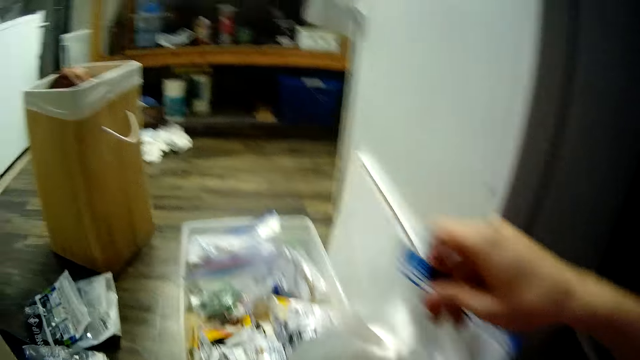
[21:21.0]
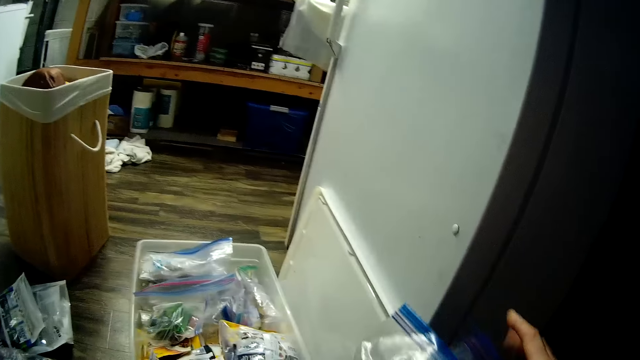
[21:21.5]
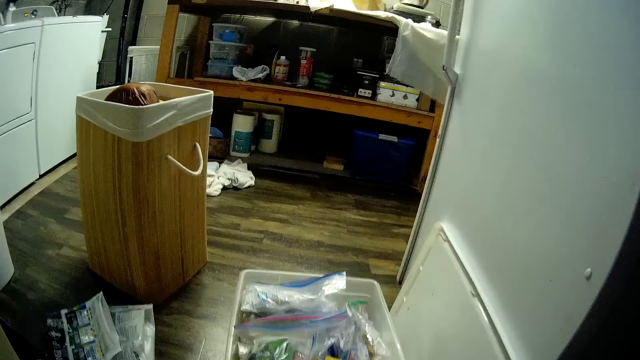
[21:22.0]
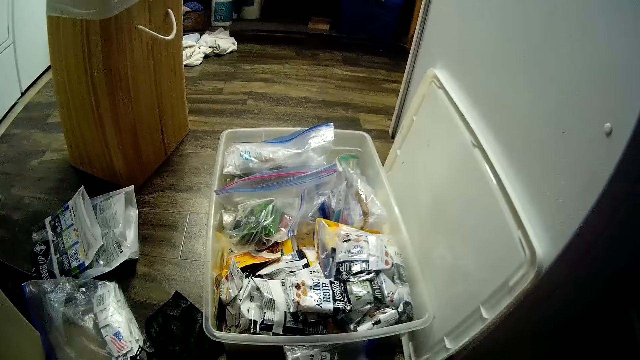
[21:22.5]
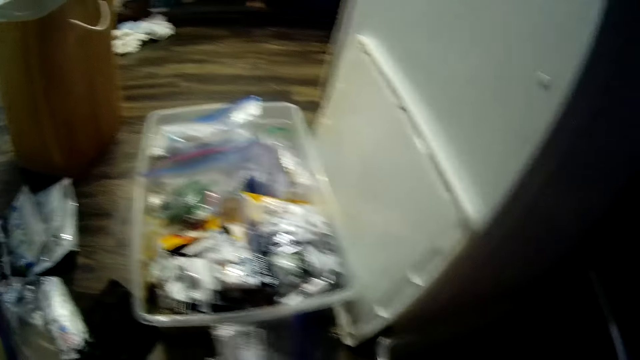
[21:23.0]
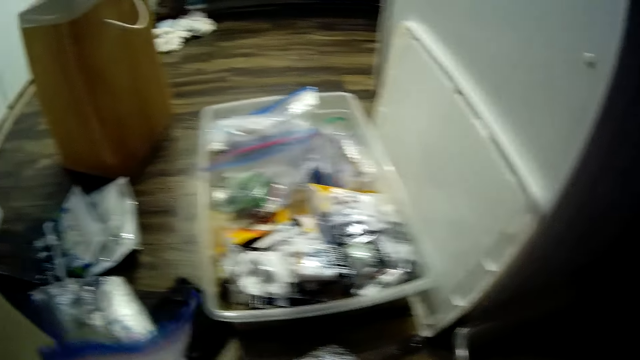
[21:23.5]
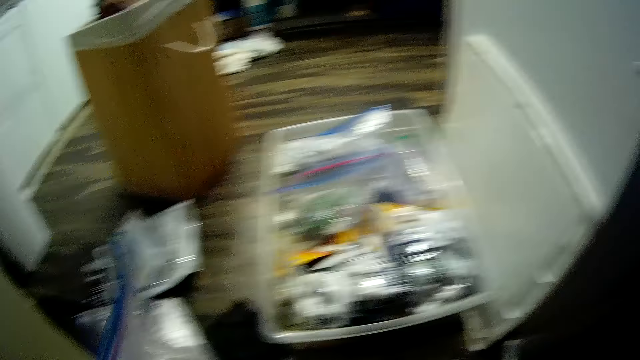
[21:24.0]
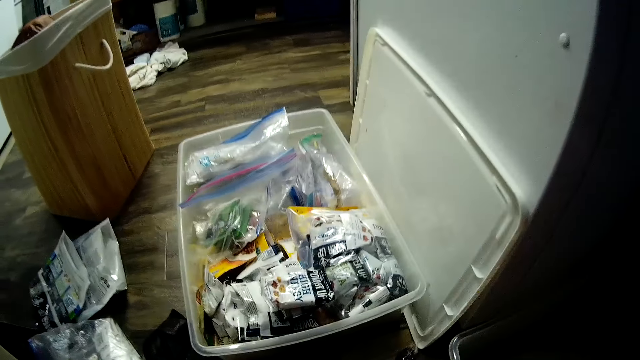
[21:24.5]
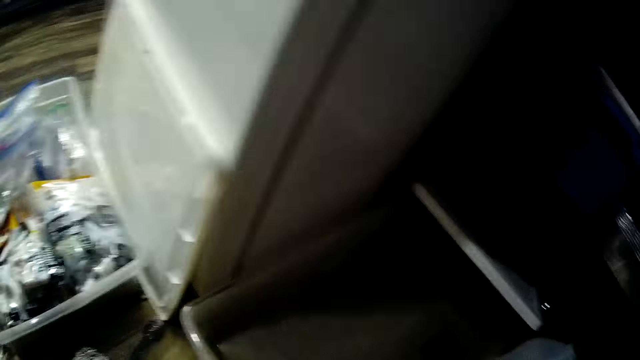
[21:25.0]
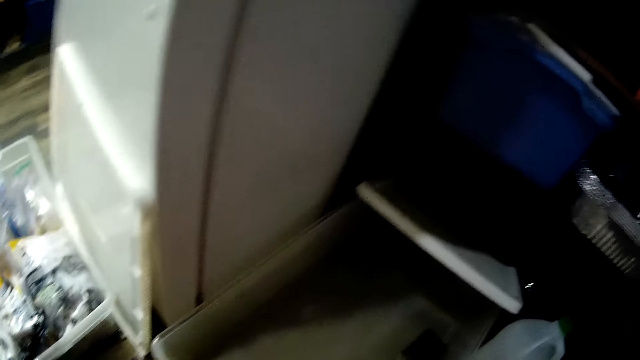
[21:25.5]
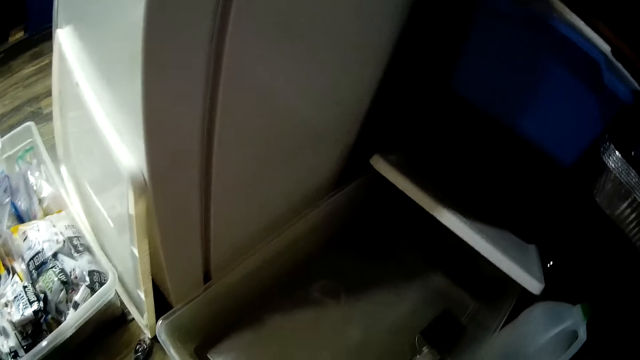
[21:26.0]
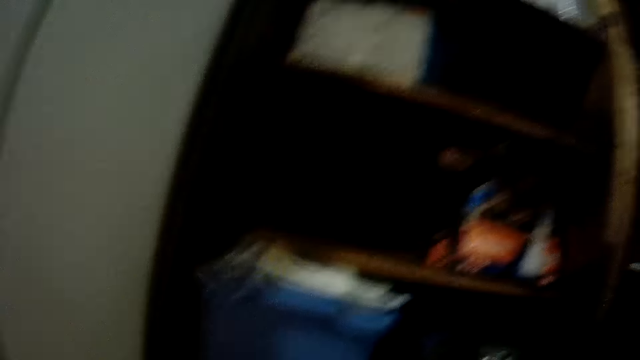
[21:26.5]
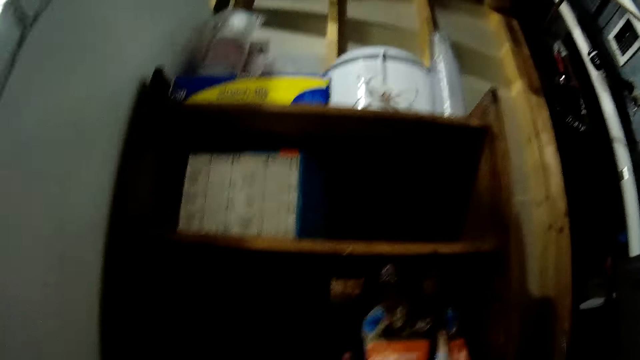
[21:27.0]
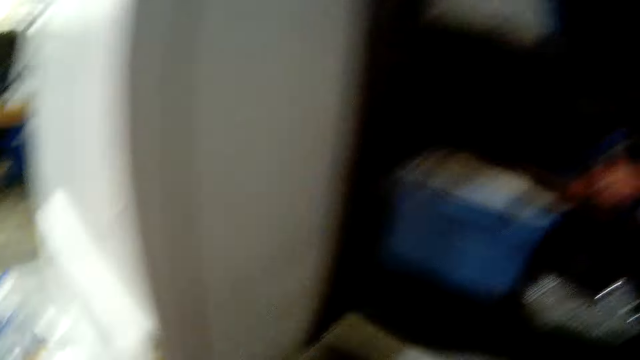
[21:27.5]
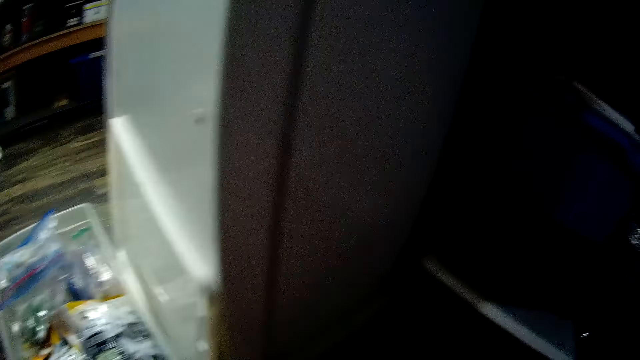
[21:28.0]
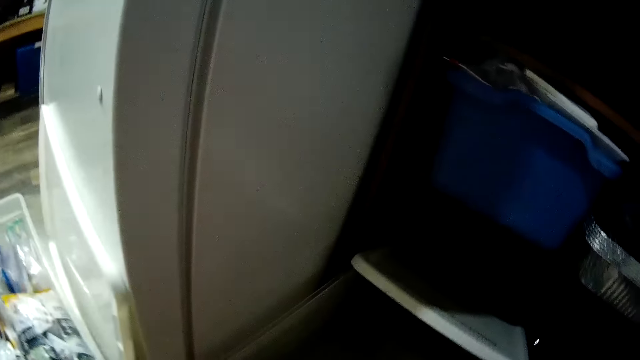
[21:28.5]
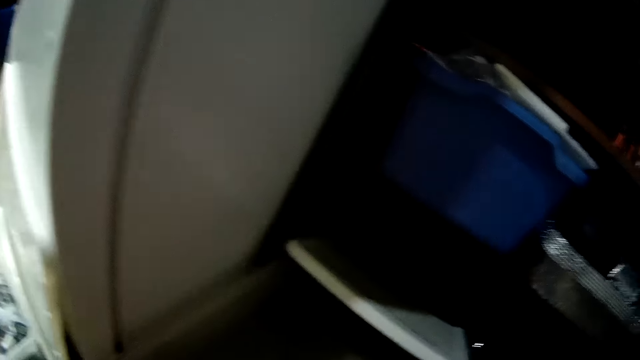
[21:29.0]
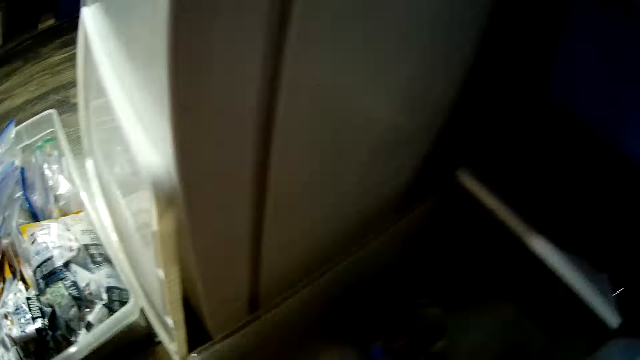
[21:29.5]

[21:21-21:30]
The camera wearer puts the papers aside.

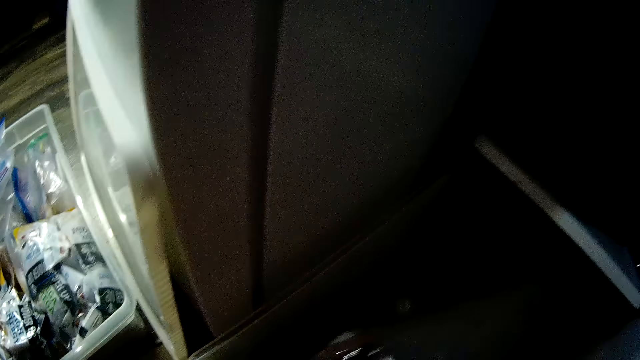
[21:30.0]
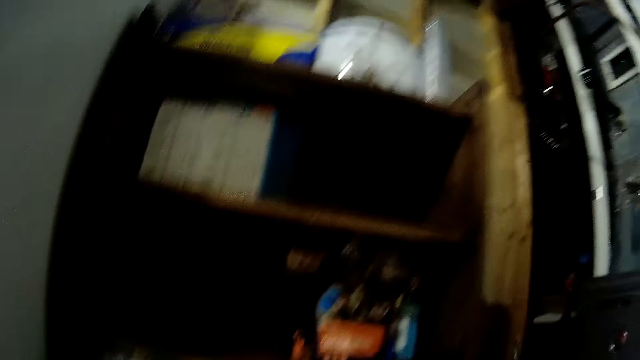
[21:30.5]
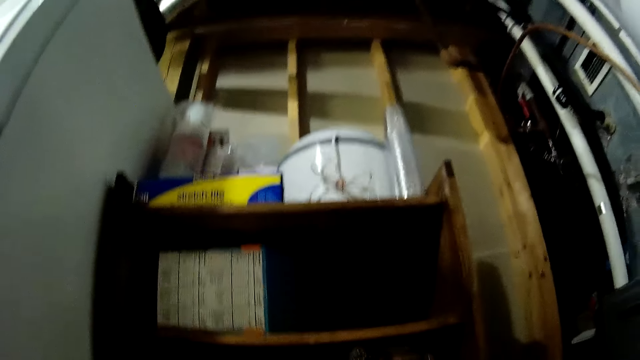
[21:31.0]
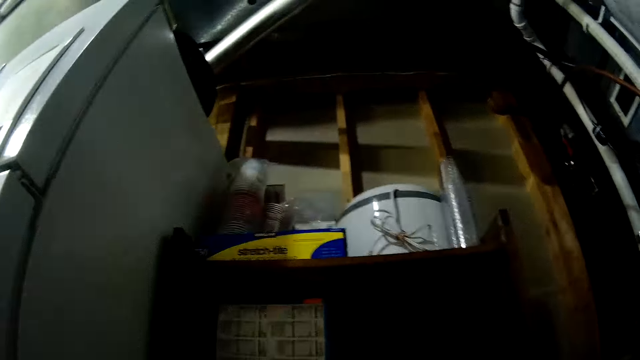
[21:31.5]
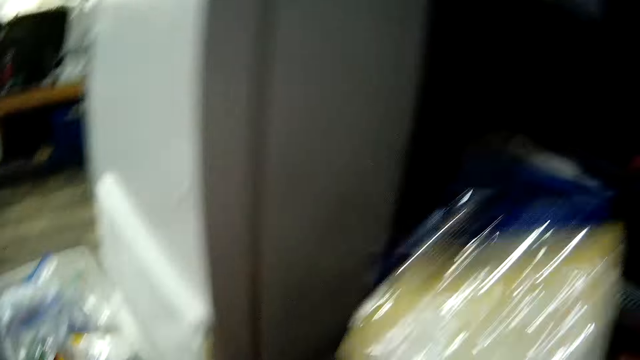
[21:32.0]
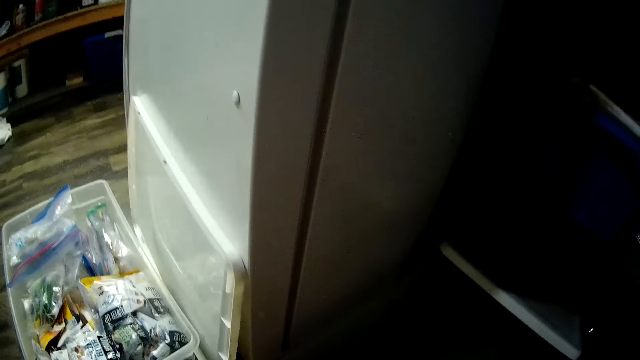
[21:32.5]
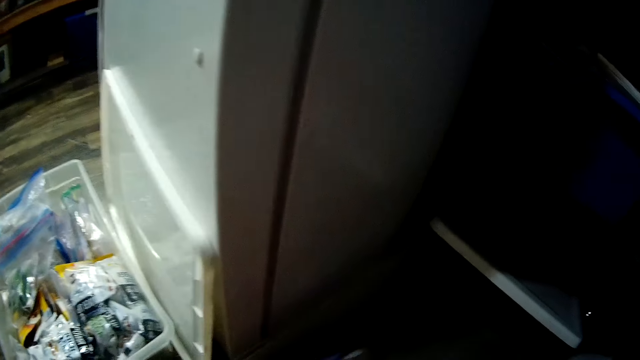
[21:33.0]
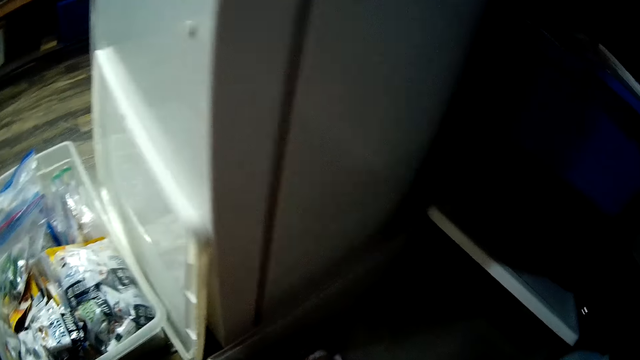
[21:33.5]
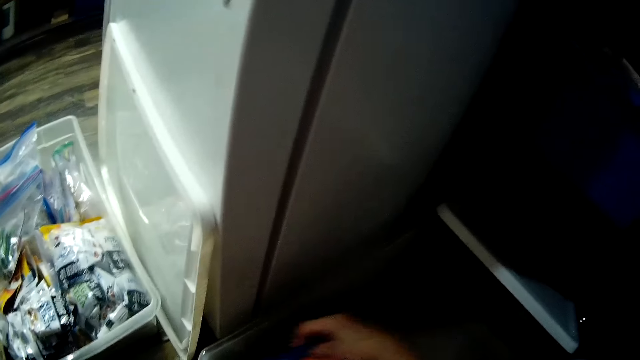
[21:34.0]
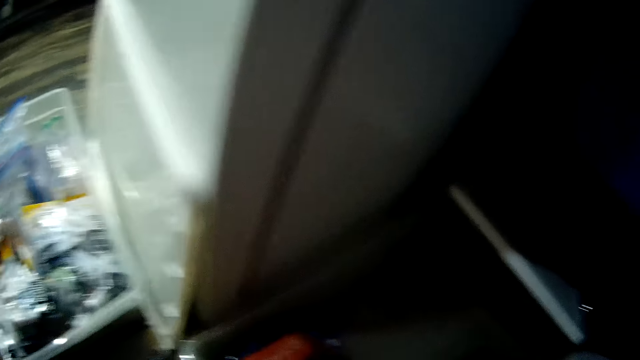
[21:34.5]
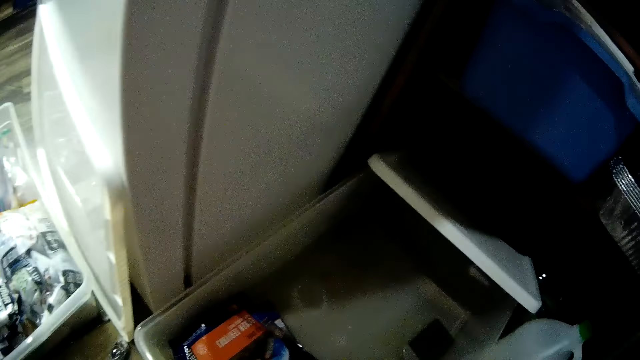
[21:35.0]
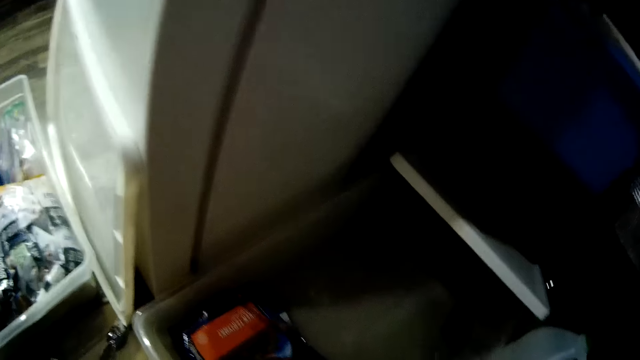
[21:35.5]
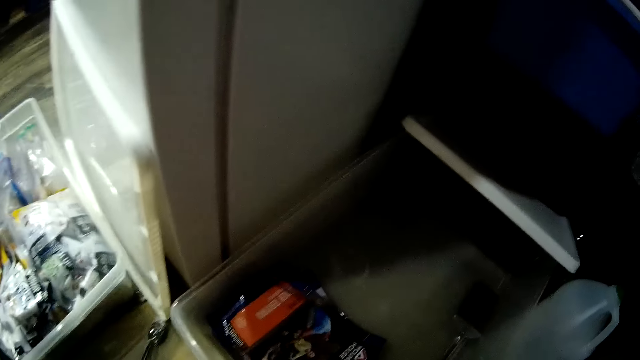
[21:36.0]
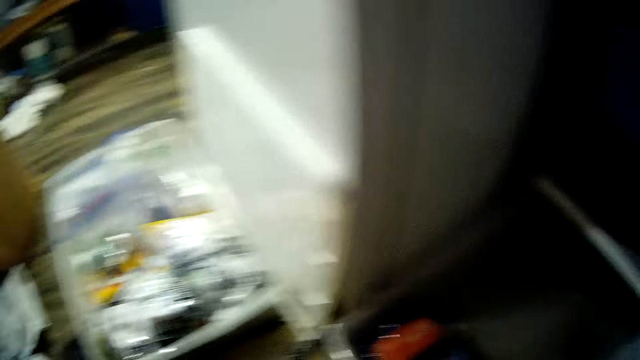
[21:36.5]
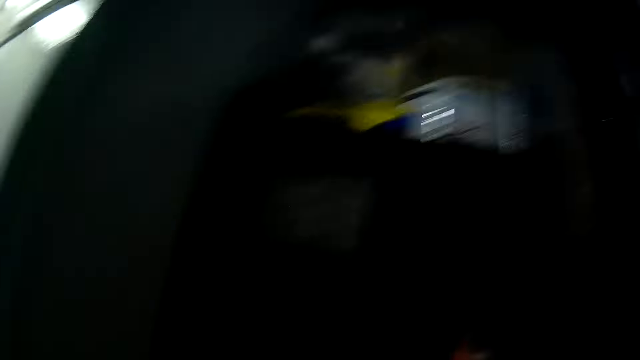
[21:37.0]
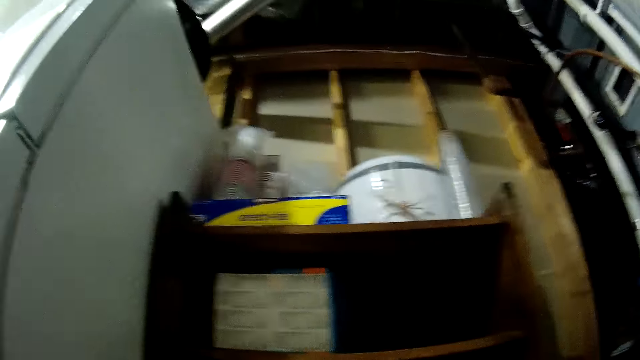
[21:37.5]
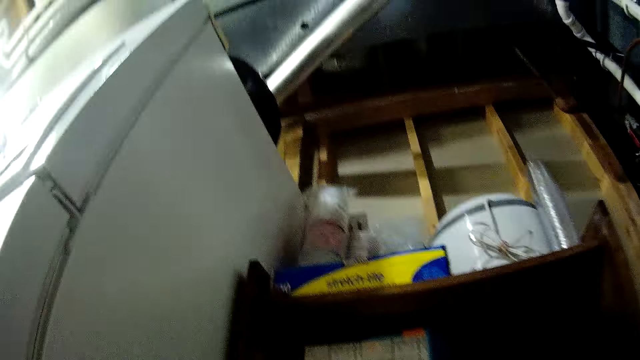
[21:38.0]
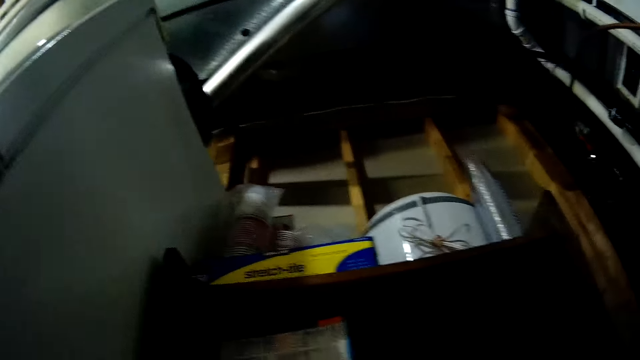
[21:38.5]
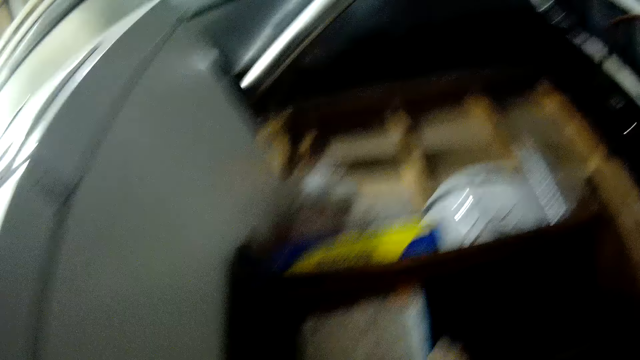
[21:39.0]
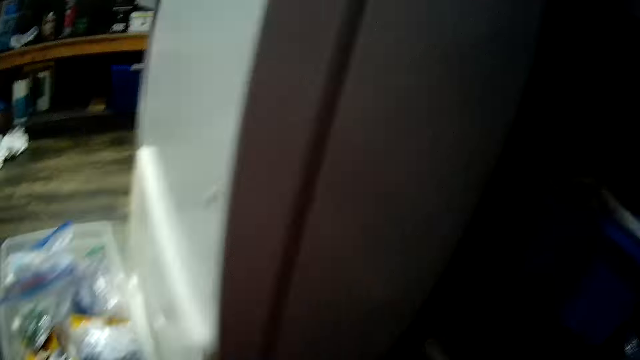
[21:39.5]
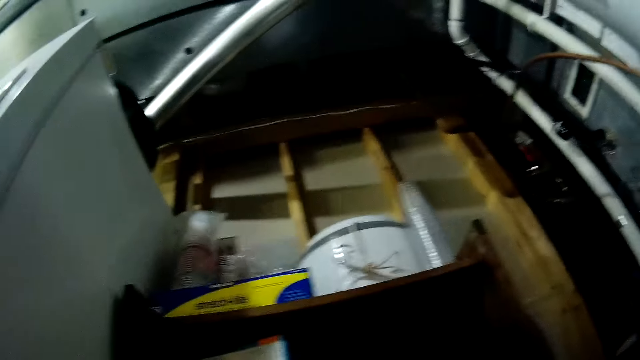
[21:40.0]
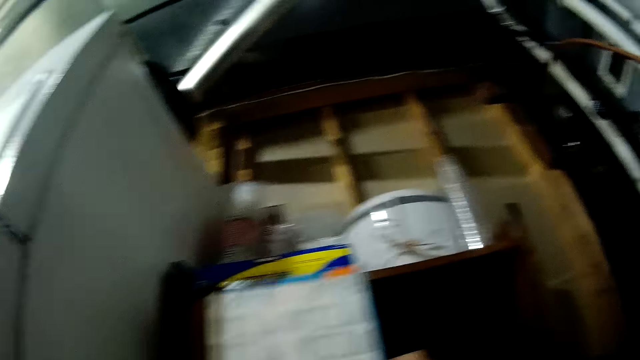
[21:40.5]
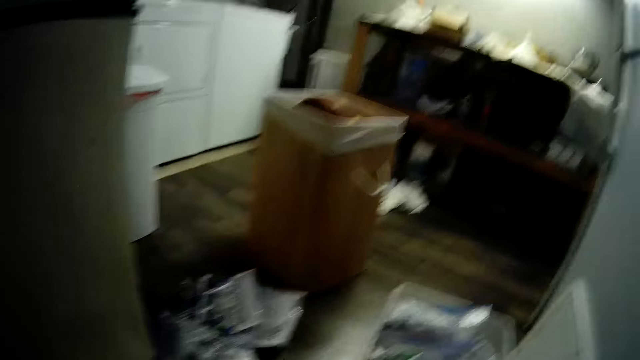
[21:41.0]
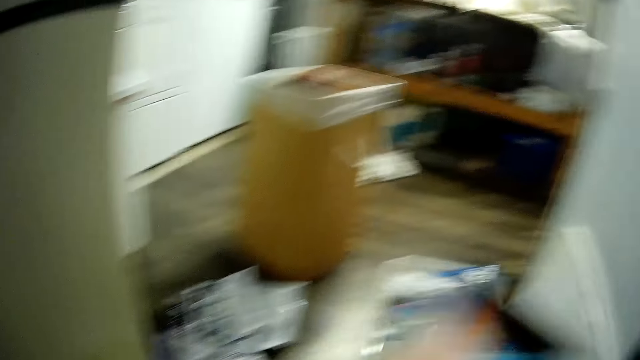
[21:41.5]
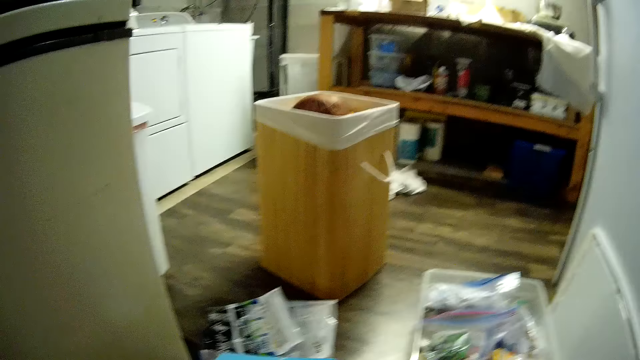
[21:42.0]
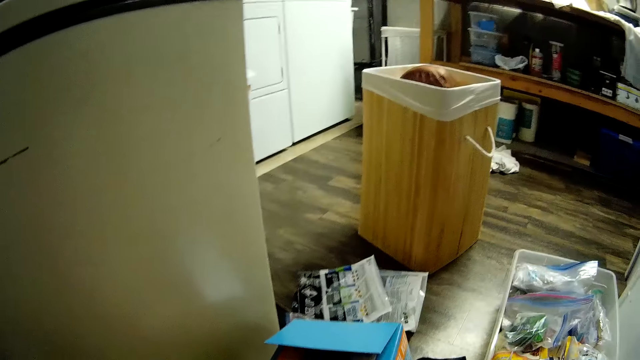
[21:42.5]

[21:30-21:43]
The camera wearer picks a package or papers from the shelf with her right hand. She puts the papers in the box. She picks a package or the box from the shelf with both her hands.
